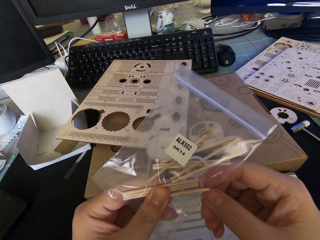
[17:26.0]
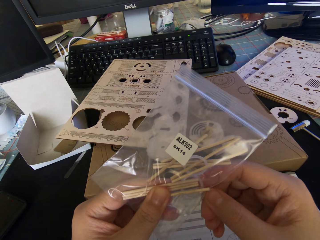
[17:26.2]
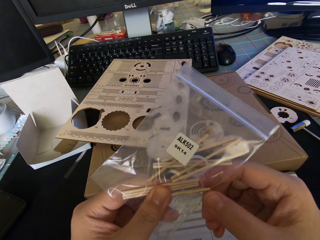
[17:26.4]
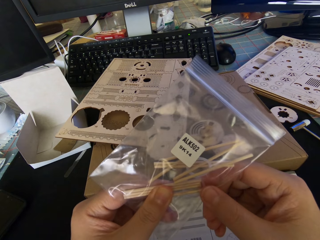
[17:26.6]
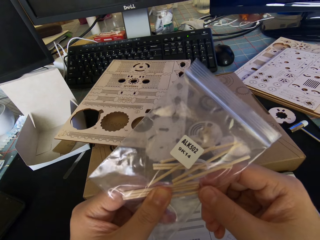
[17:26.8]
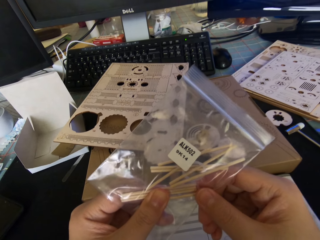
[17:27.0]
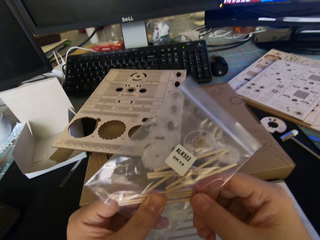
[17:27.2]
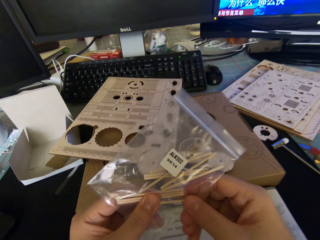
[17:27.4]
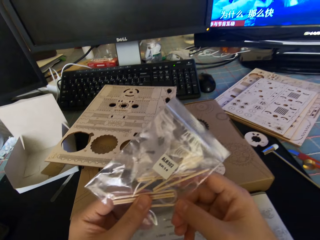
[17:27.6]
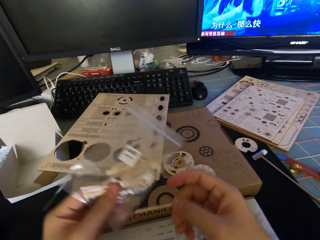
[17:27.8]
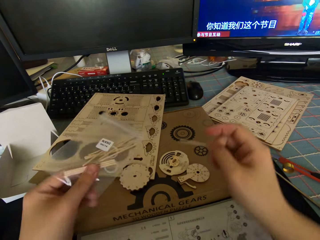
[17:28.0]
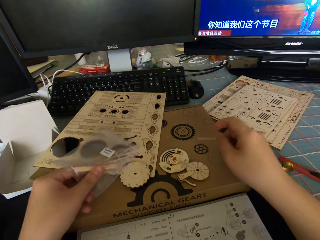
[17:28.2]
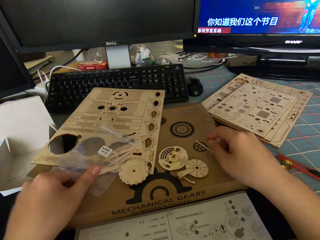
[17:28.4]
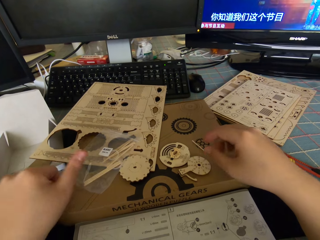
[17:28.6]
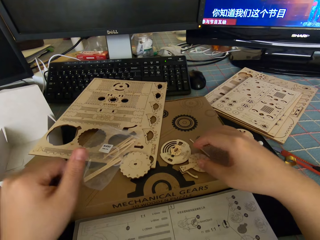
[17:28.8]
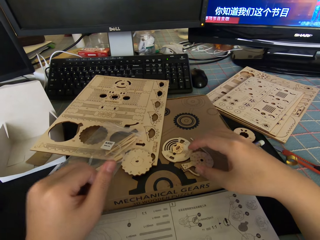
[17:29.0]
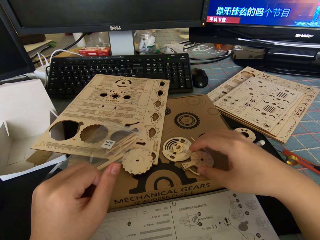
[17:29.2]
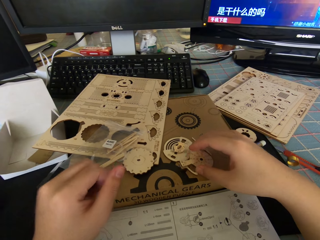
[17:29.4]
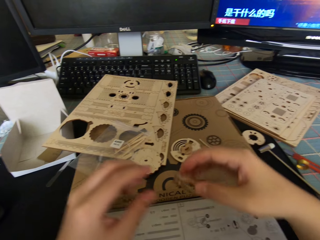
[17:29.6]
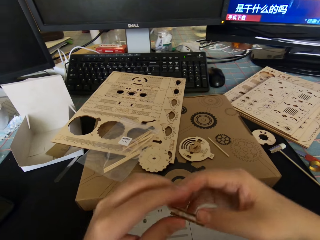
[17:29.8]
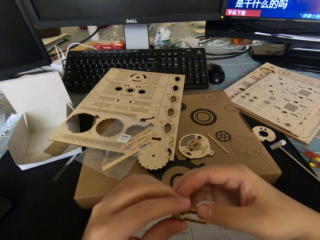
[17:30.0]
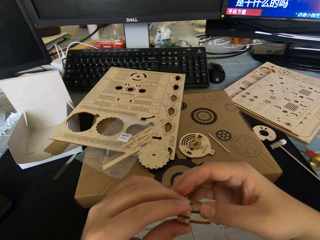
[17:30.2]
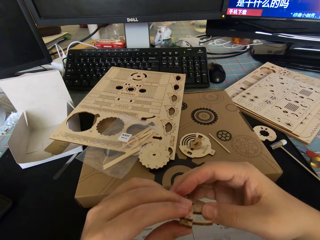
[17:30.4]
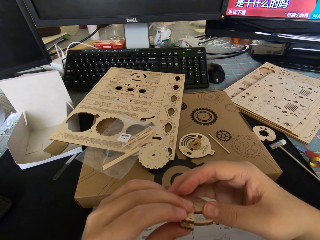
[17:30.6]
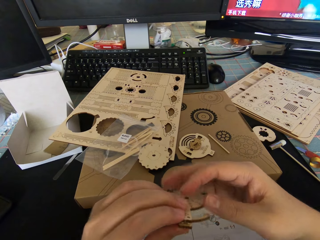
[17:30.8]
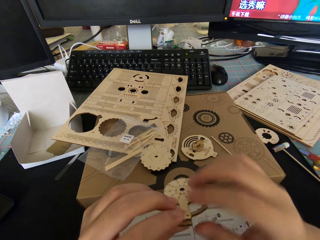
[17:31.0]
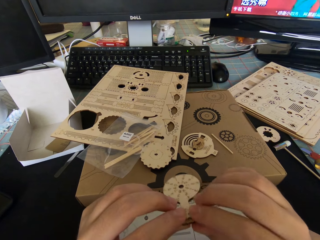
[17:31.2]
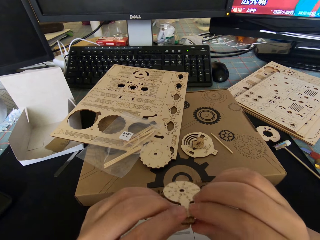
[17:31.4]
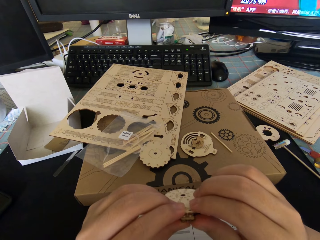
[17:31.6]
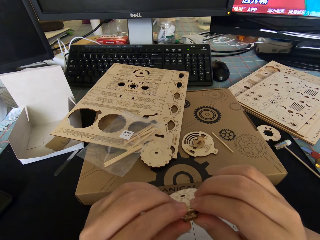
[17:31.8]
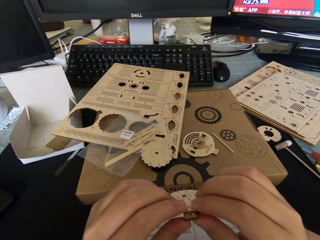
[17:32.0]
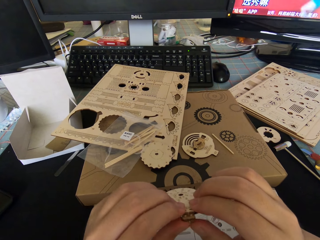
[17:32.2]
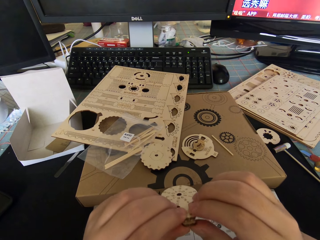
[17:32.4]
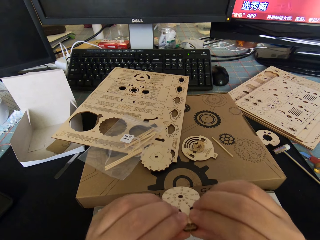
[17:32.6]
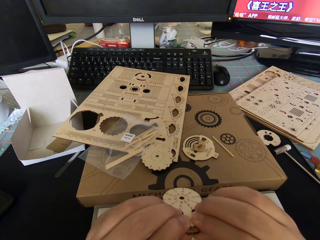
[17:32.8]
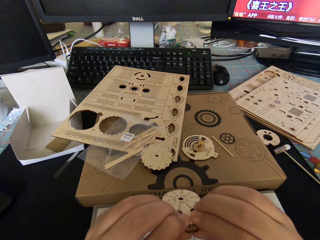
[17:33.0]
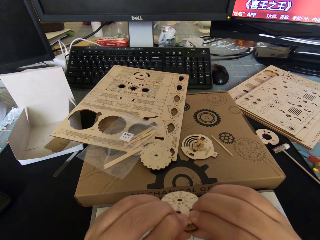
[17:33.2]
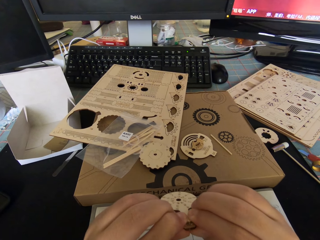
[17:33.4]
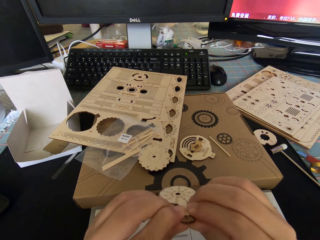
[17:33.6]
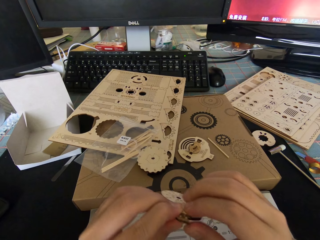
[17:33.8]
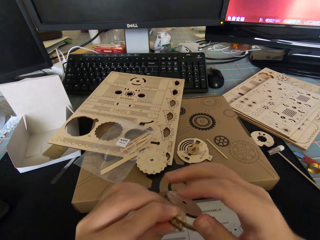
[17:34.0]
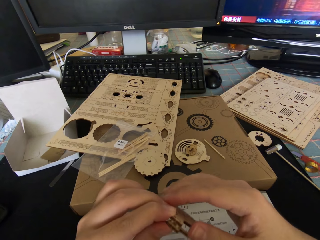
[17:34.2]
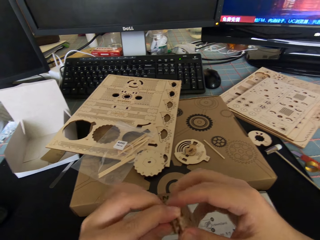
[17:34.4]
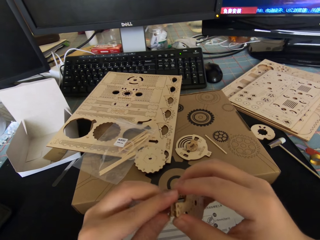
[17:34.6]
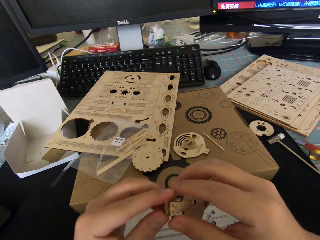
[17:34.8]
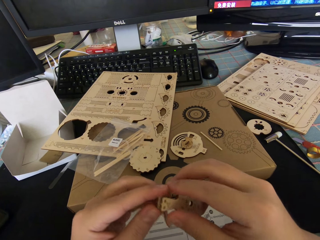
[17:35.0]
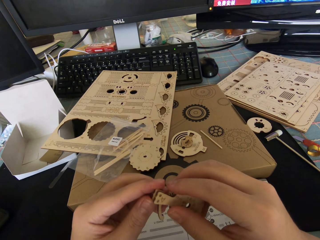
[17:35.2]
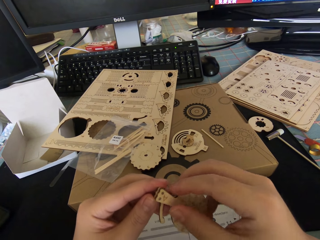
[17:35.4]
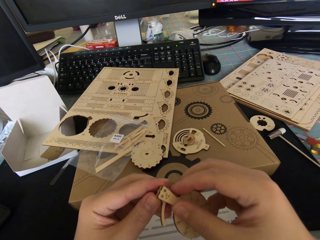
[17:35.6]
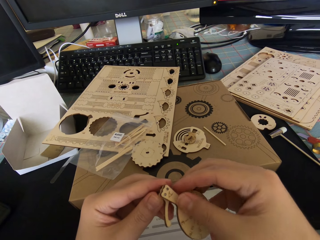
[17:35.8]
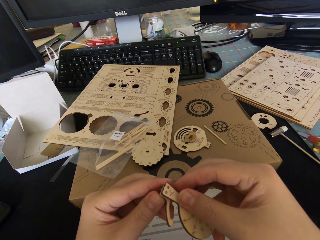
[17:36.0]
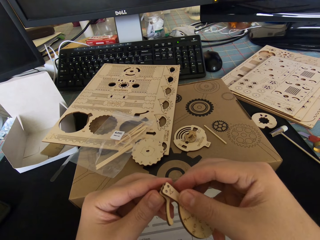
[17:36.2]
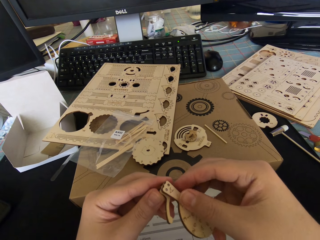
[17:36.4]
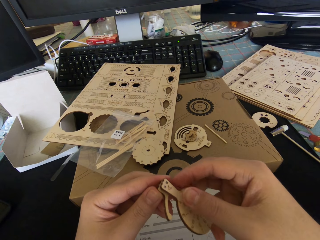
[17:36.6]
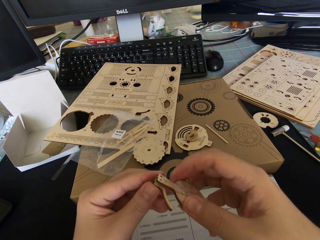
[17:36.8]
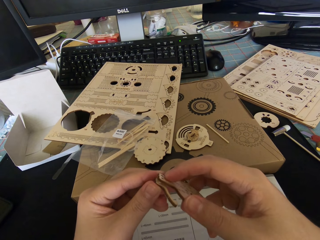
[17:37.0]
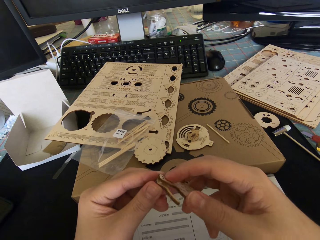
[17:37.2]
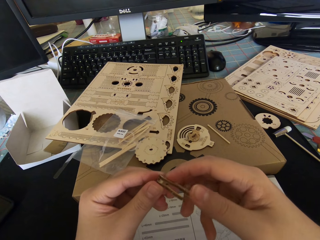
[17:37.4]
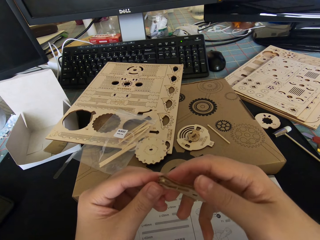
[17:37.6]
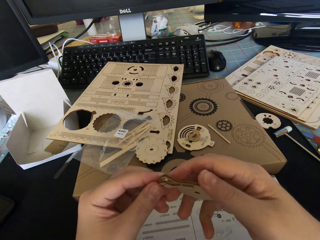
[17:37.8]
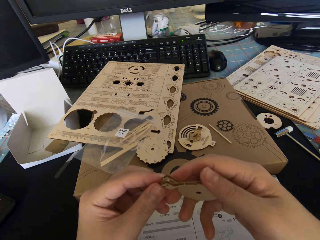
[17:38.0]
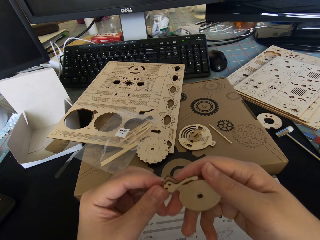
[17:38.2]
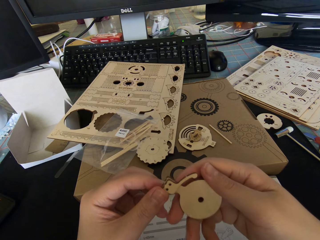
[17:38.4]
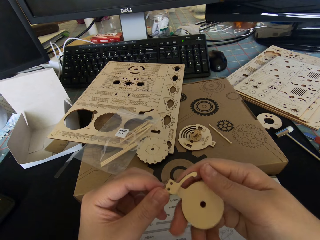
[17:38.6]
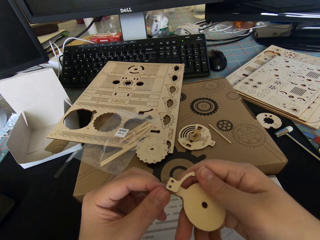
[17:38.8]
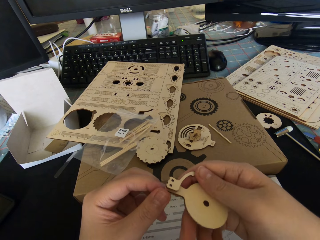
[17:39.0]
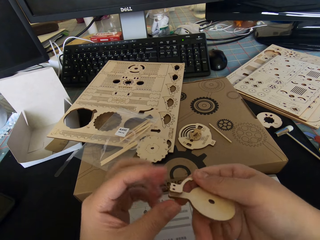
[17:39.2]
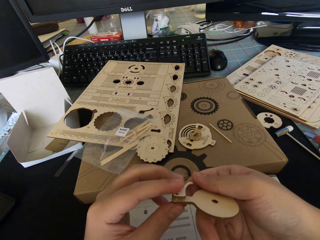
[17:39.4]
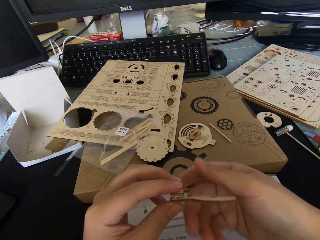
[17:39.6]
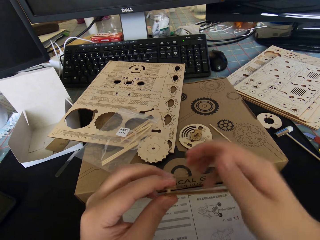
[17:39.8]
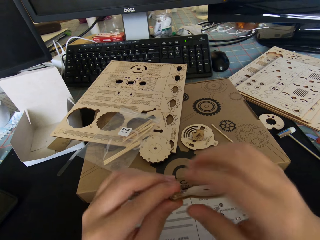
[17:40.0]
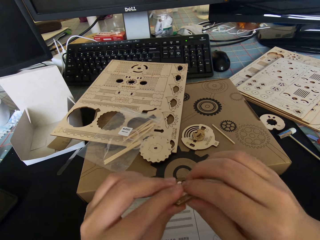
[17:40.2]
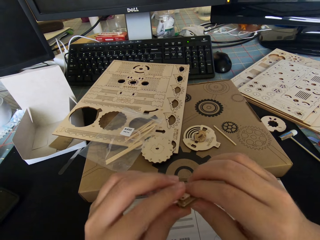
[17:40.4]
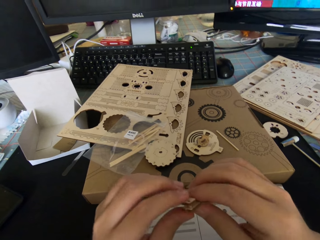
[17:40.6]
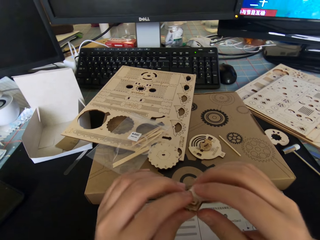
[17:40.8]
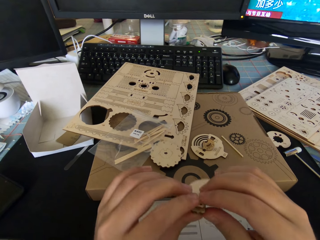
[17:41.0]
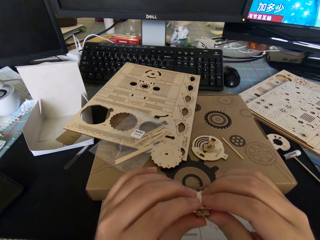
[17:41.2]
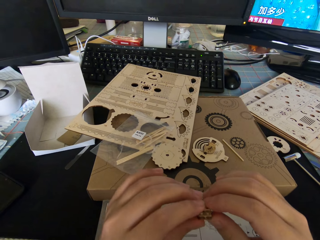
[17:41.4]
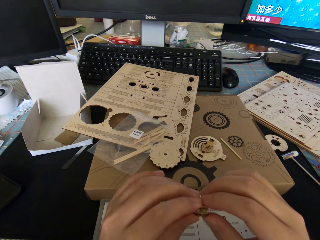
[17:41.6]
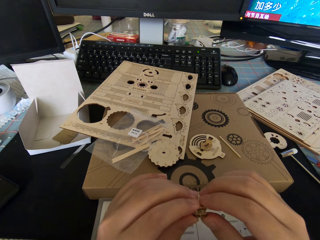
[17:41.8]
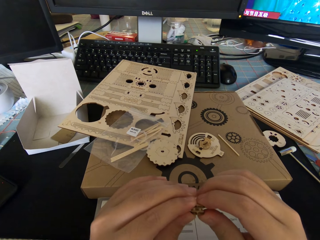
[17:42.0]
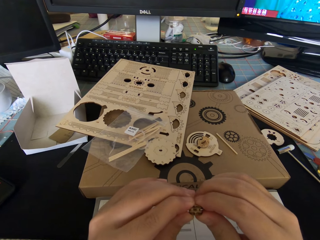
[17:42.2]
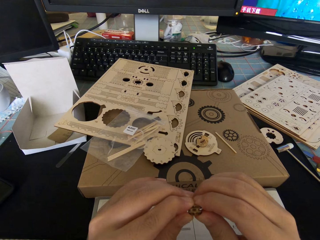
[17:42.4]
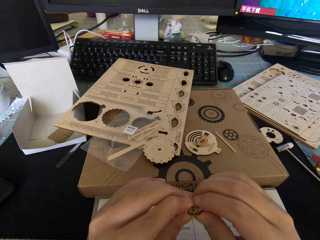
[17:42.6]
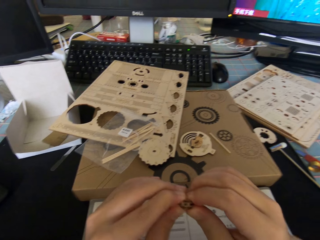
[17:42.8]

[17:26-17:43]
The camera wearer tilts the plastic bag. They hold the wooden stick. They separate the plastic bag with the wooden stick. They drop the wood stick on the box on the desk. They drop the cellophane on the box on the desk. They pick up the round wooden piece or gear part on the box. They hold the gear part with the left hand. They fix the gear part with both hands. They press the round wooden piece with both hands. They hold the gear part. They turn the gear part. They hold the gear part. They fix the gear part.
